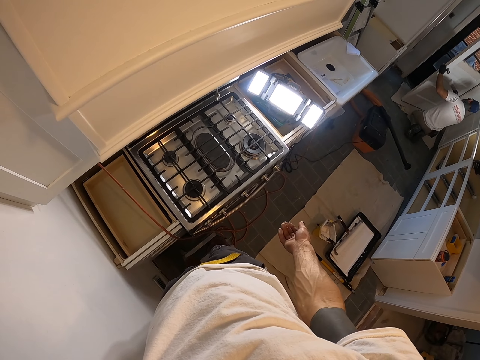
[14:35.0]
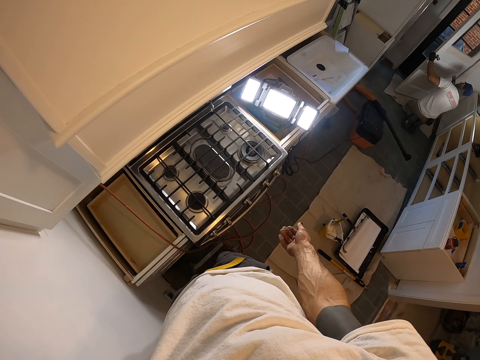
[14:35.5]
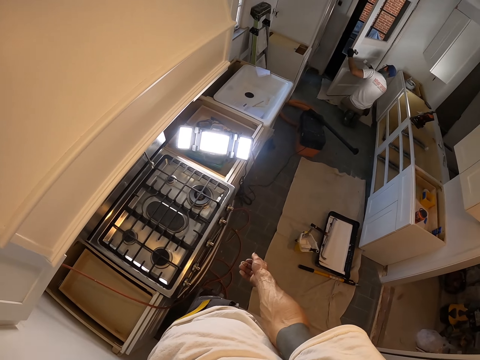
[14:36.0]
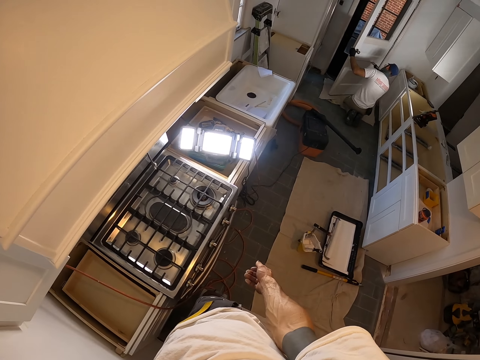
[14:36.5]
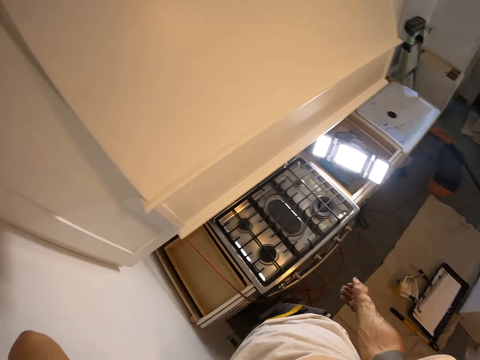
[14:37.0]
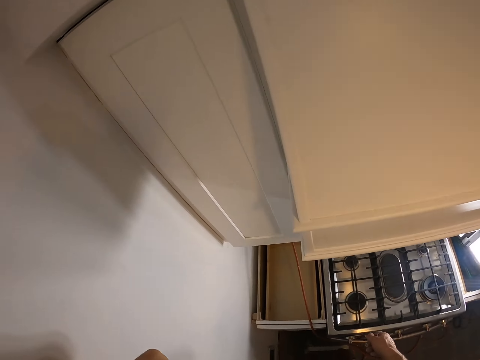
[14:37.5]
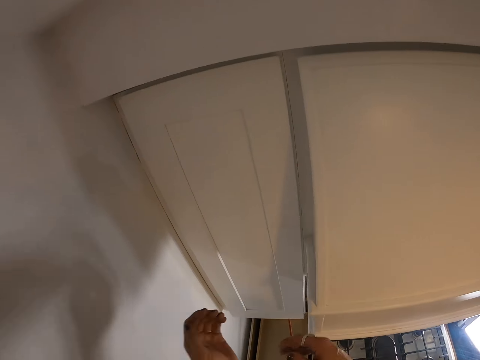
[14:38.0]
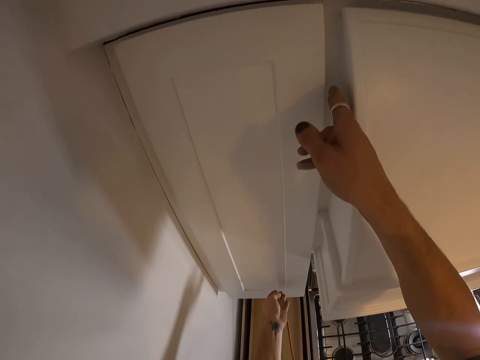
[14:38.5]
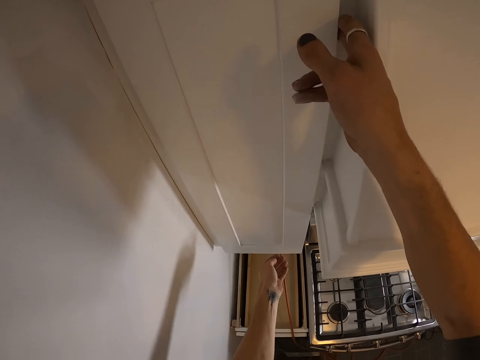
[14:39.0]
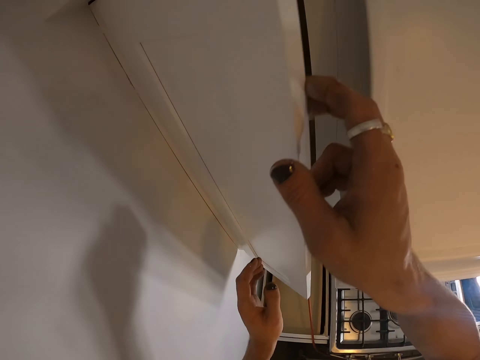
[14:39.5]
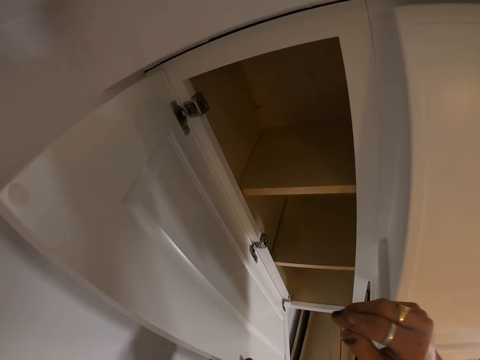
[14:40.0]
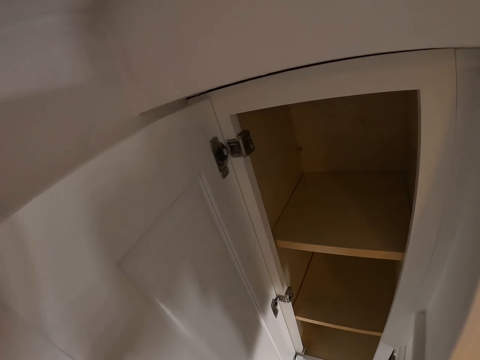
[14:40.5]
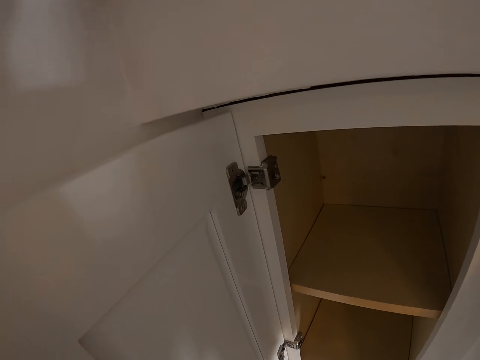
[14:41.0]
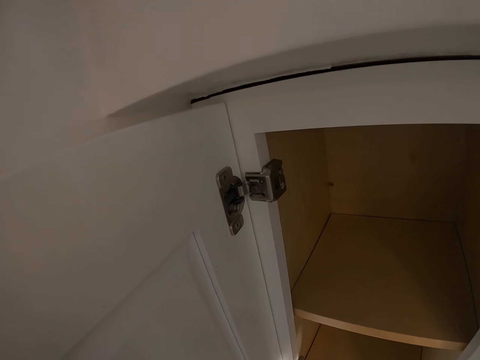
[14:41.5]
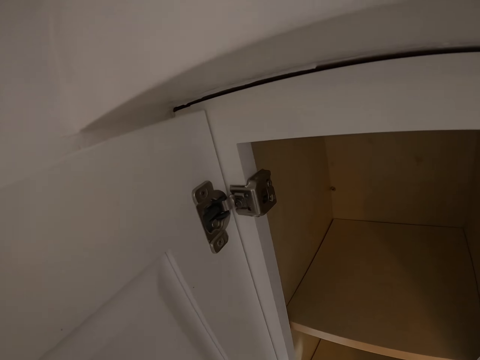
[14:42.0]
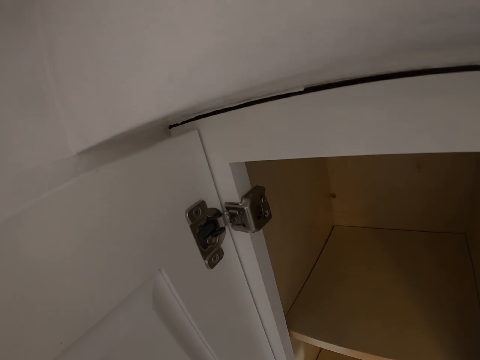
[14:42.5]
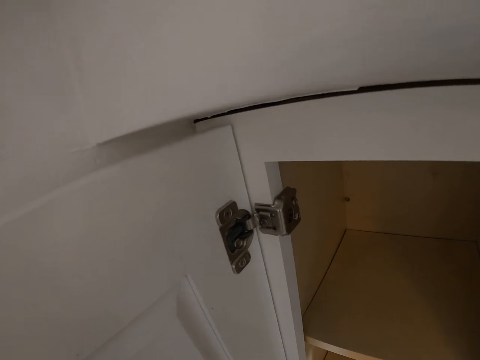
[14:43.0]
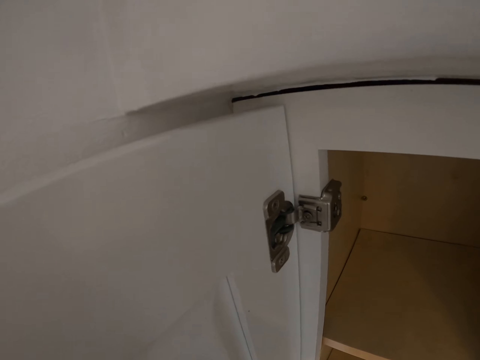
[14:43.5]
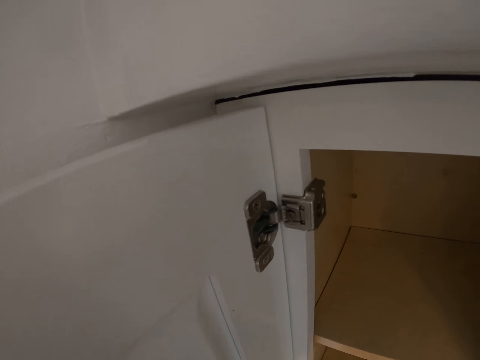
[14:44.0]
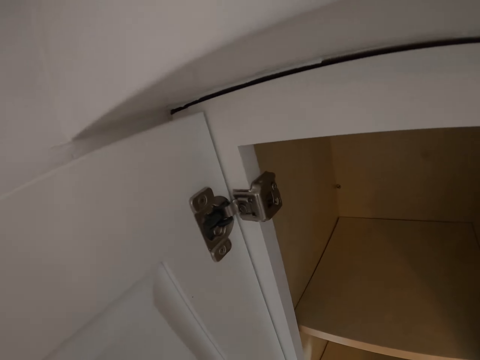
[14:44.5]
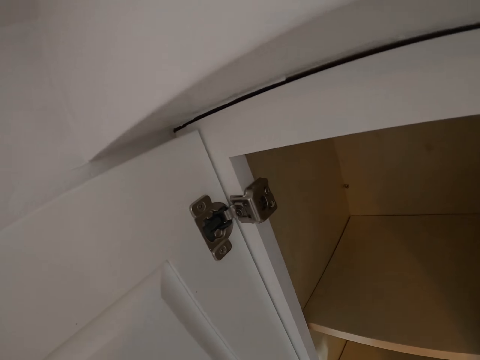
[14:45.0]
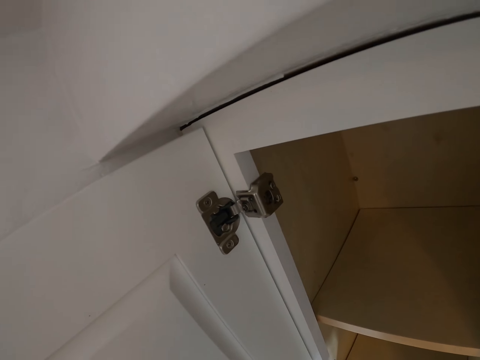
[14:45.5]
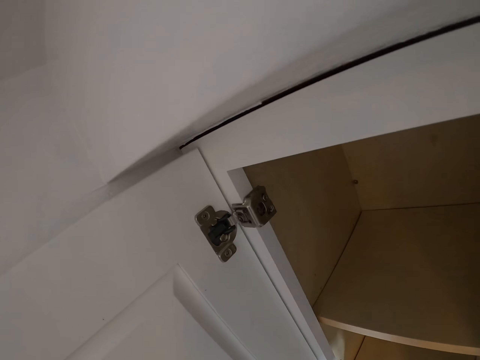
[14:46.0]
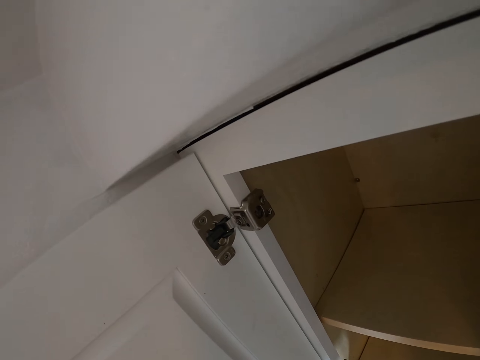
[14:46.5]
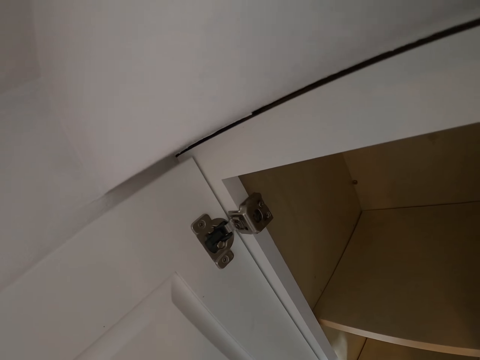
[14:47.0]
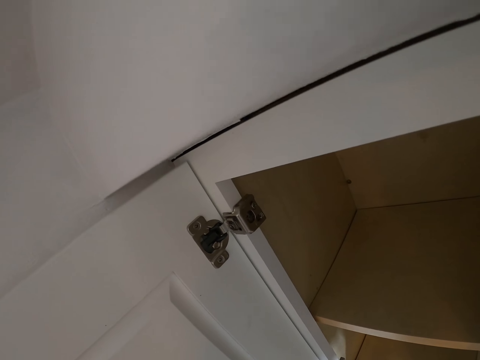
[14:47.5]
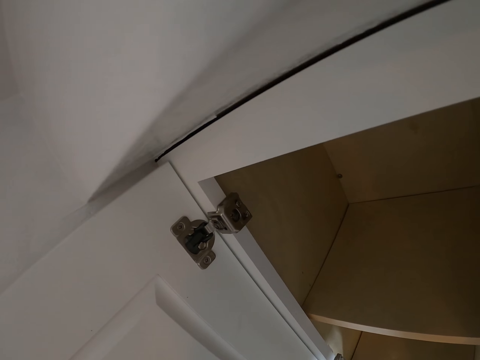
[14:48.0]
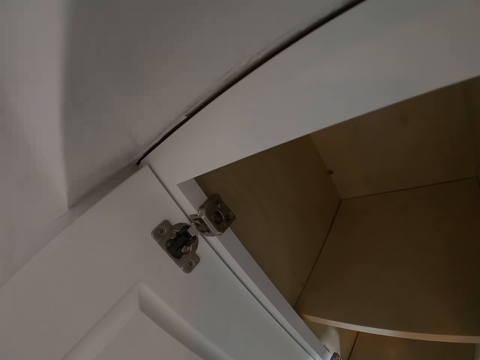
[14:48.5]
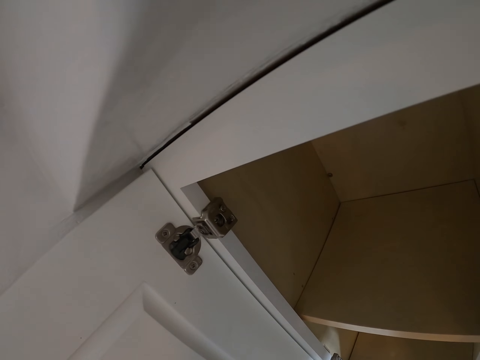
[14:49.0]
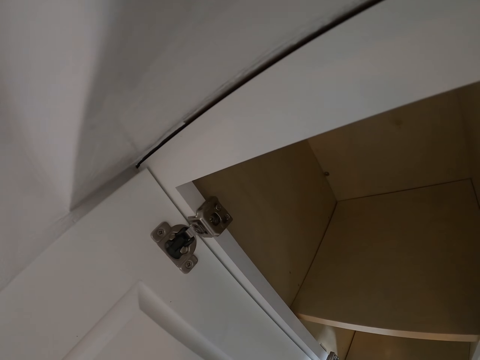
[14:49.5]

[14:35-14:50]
The camera wearer opens the cabinet door. They look at the cabinet.

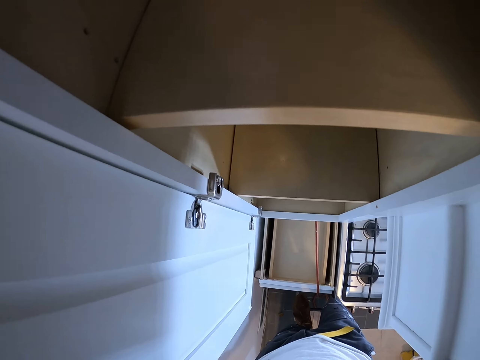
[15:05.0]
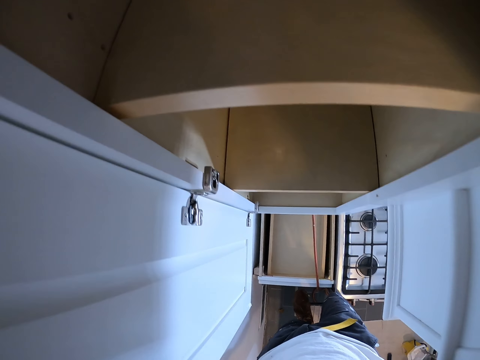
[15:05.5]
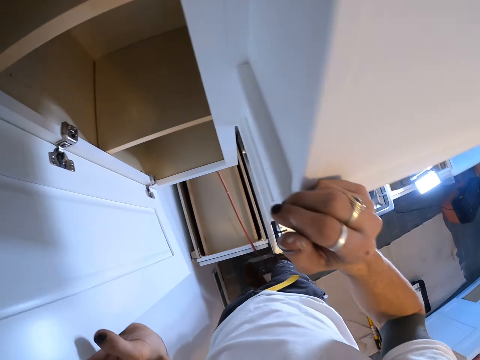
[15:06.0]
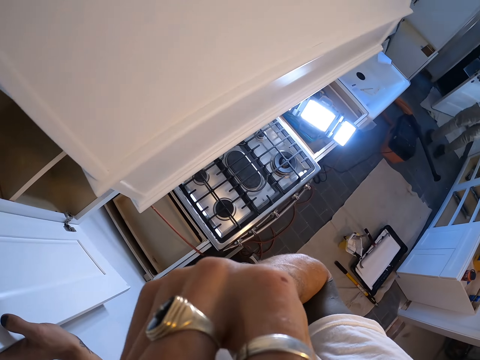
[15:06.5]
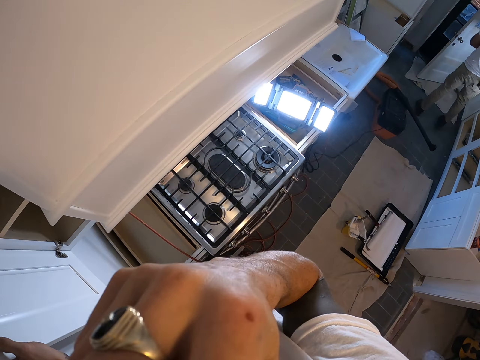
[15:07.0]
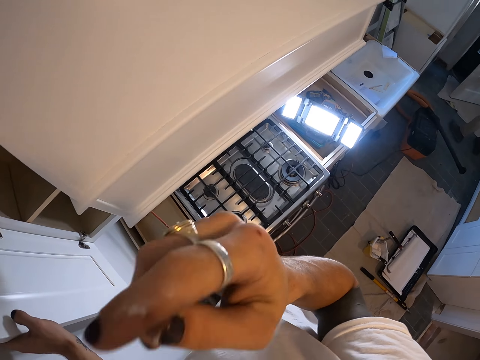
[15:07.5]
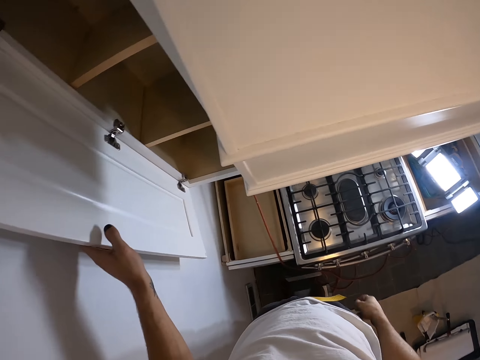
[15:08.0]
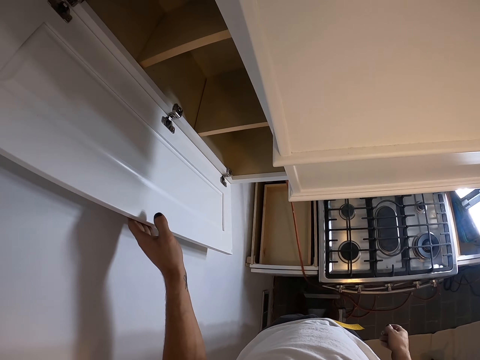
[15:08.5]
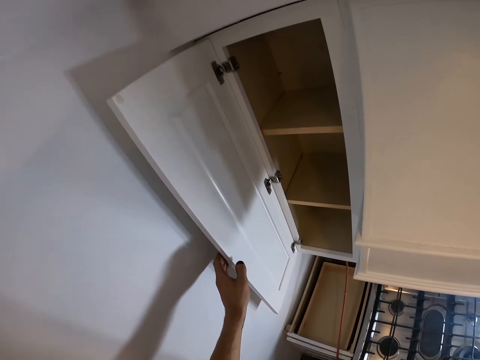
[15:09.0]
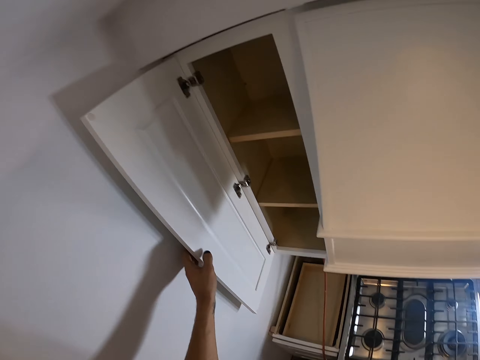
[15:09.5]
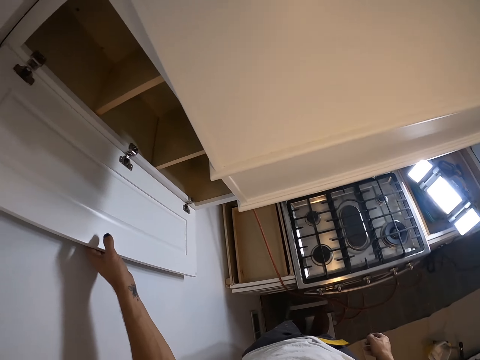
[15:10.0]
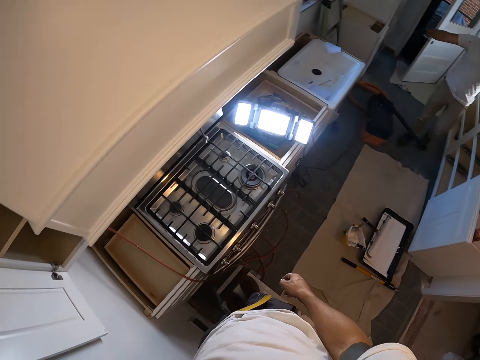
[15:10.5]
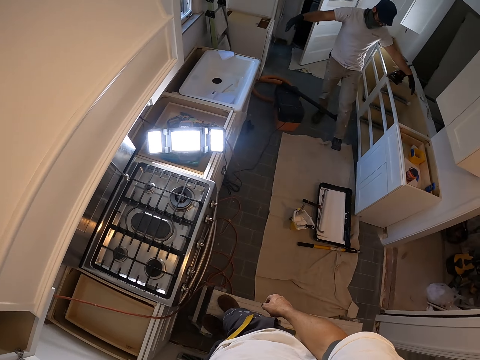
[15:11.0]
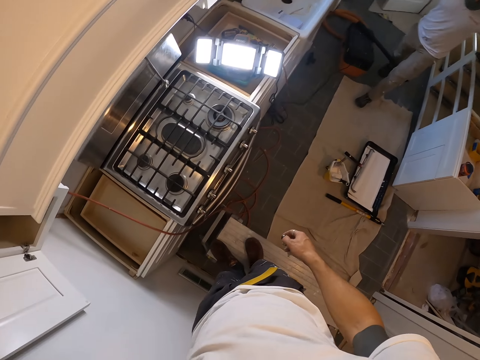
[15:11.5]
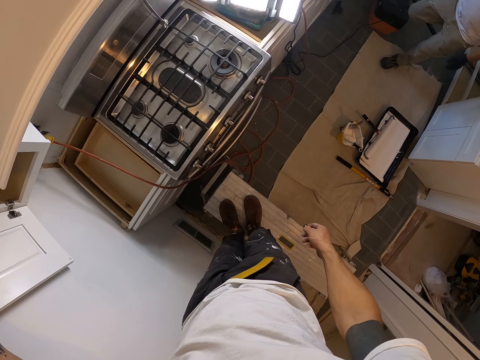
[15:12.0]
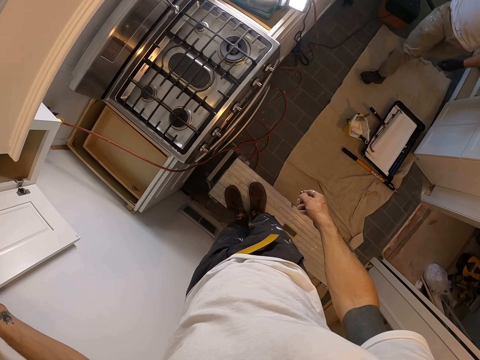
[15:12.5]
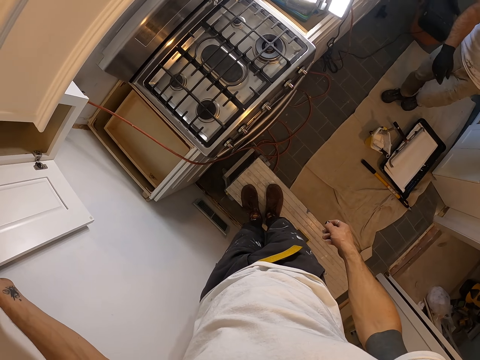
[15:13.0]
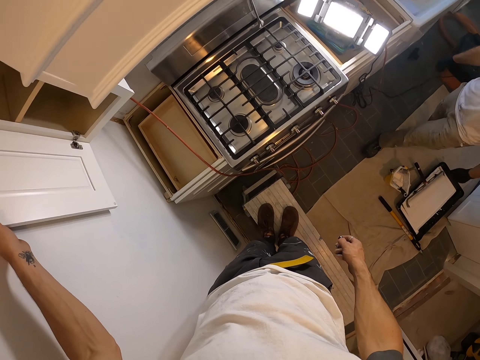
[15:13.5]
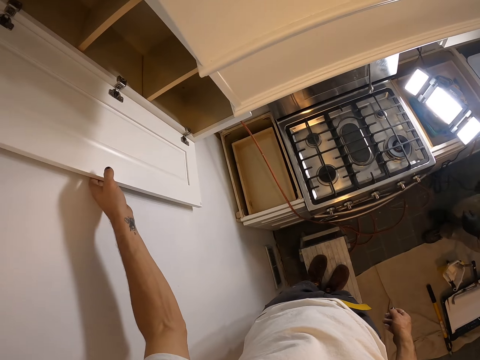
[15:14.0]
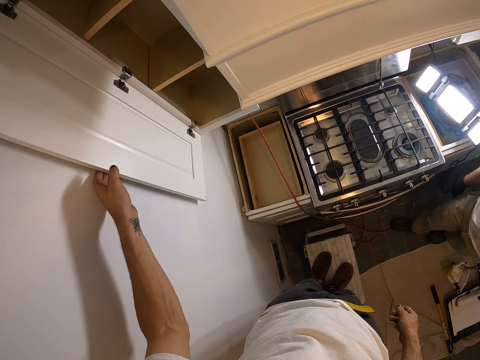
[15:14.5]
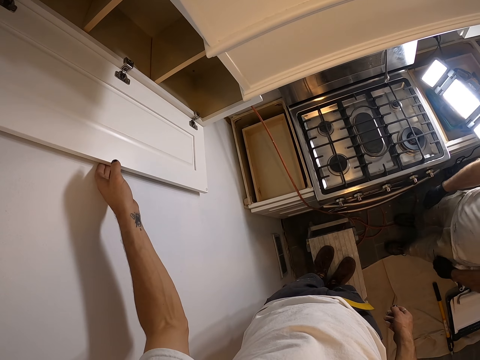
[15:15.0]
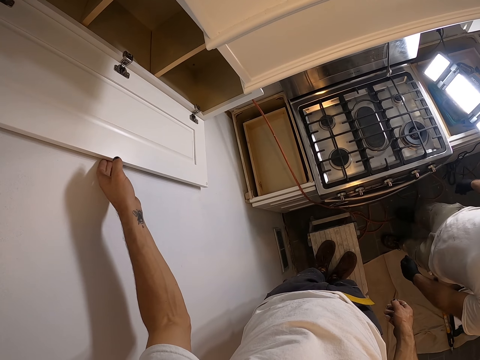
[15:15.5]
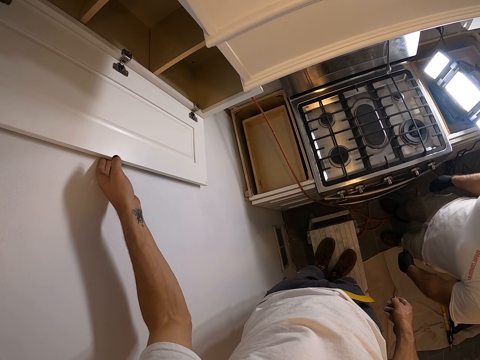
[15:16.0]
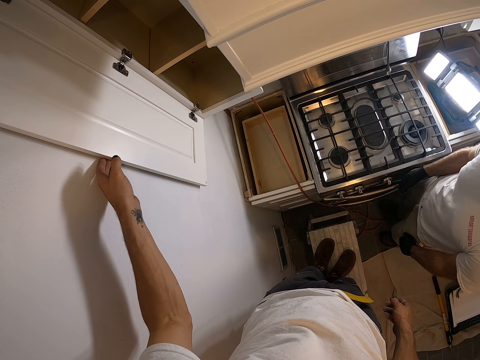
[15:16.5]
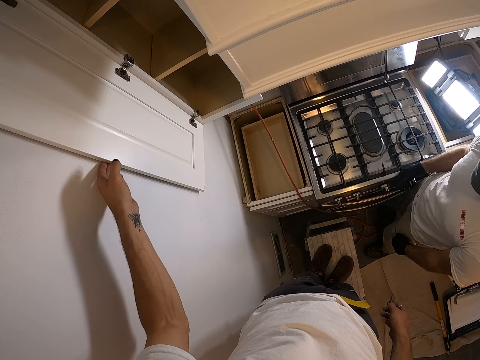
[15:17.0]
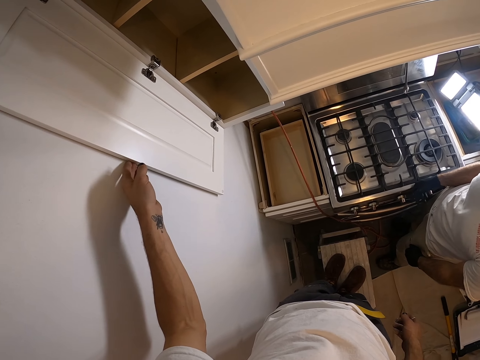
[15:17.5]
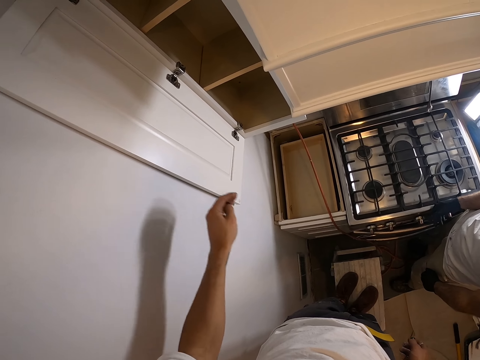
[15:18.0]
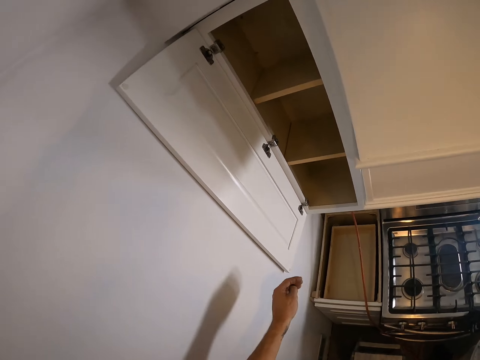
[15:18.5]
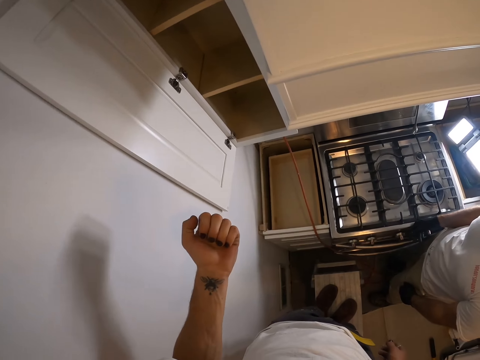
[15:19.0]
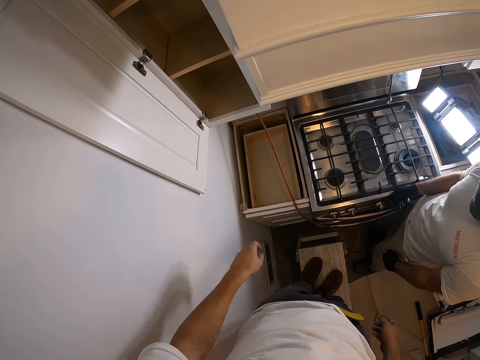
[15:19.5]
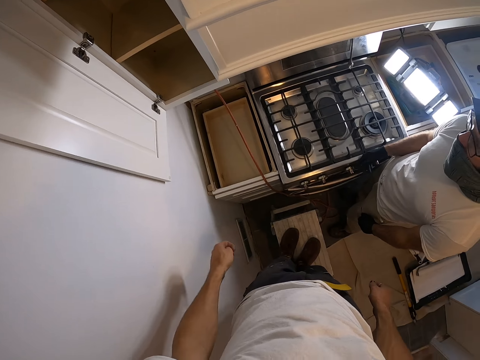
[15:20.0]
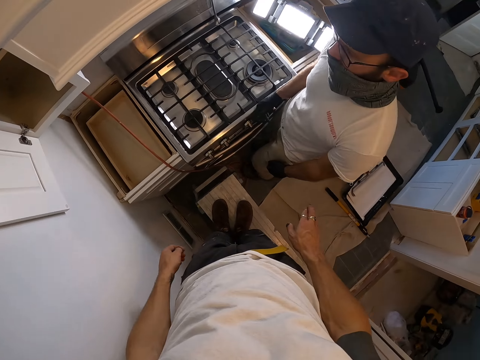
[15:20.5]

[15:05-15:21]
The camera wearer touches something. They make a hand gesture.
